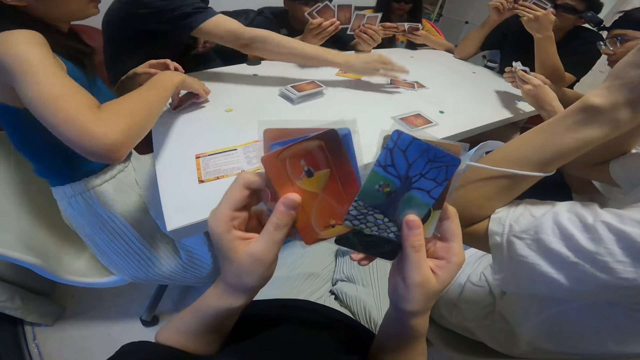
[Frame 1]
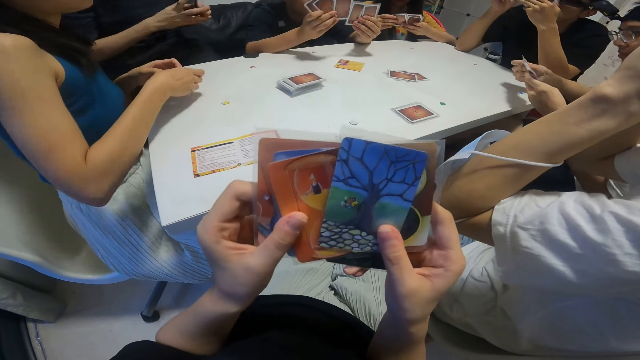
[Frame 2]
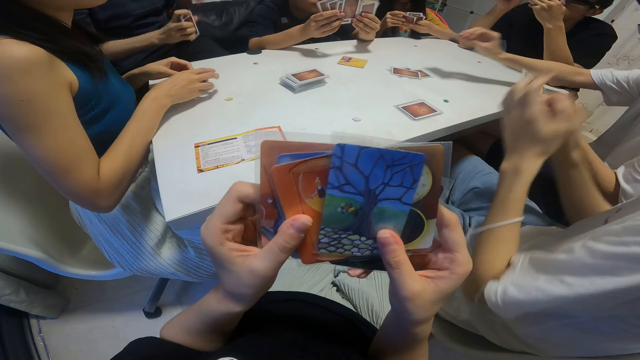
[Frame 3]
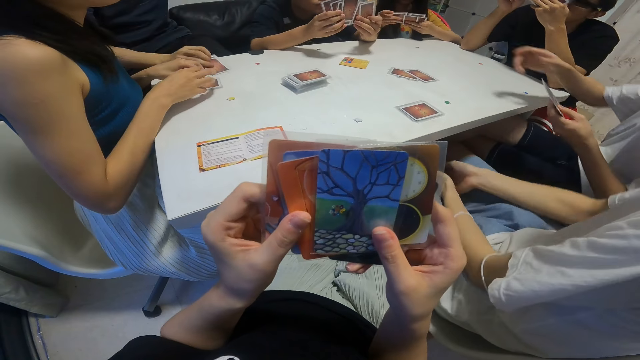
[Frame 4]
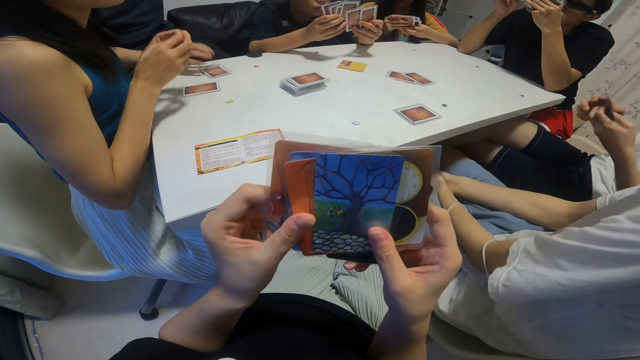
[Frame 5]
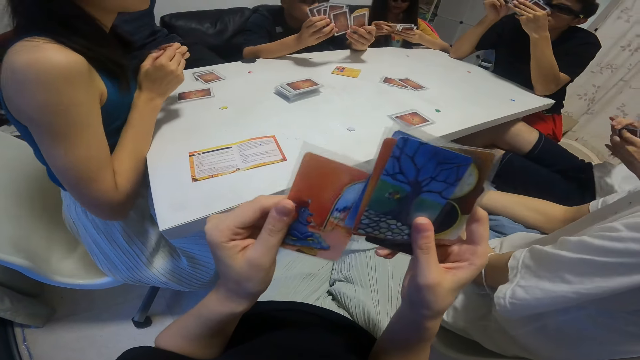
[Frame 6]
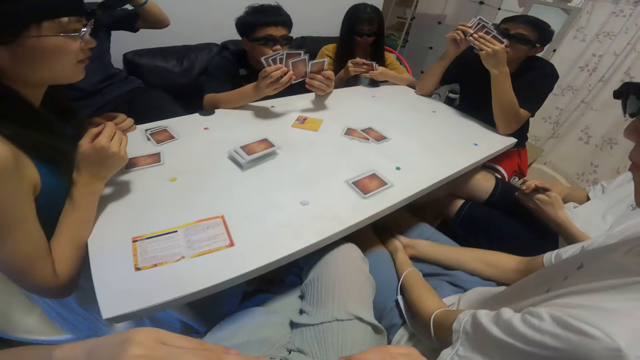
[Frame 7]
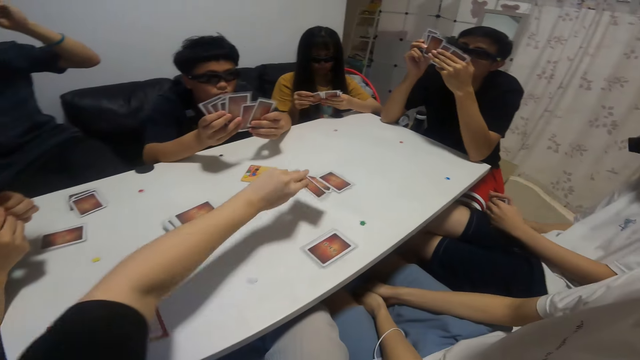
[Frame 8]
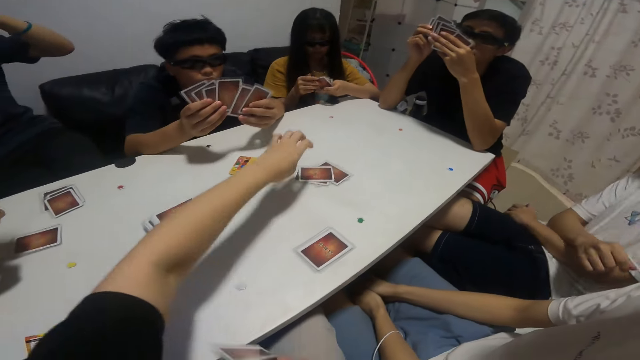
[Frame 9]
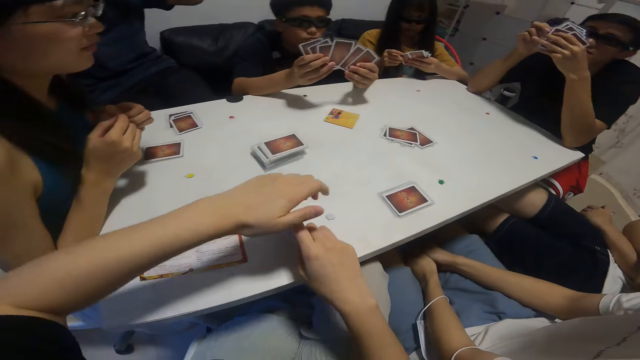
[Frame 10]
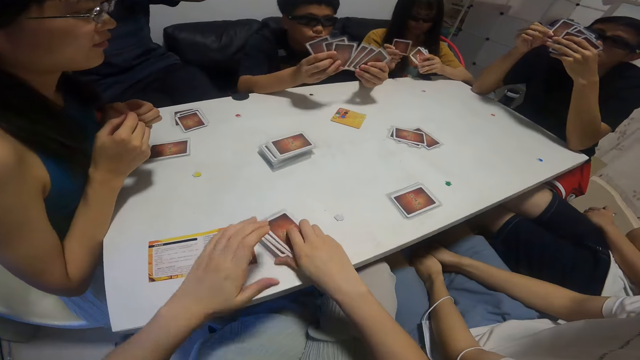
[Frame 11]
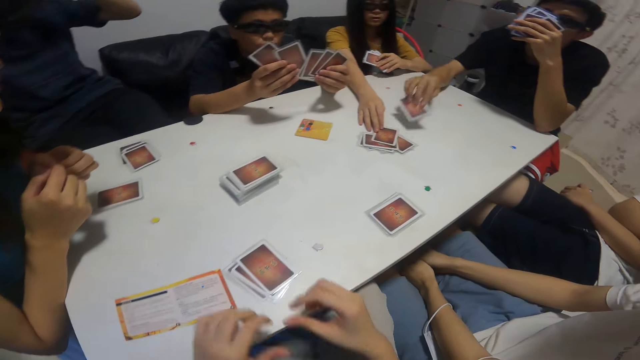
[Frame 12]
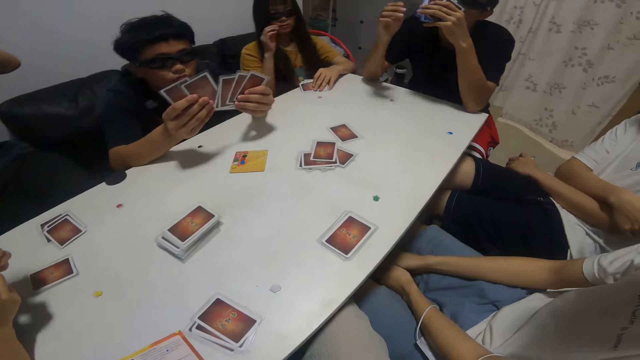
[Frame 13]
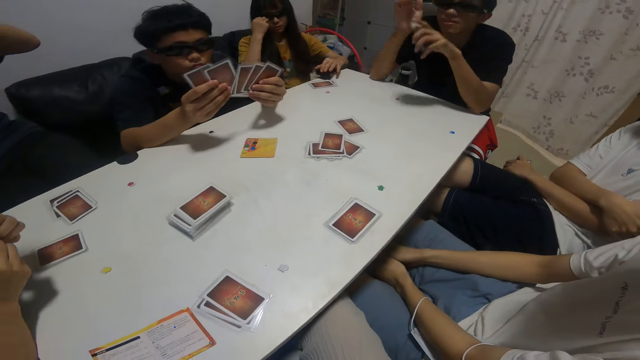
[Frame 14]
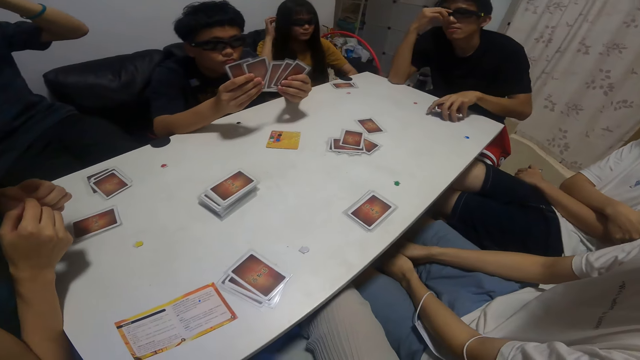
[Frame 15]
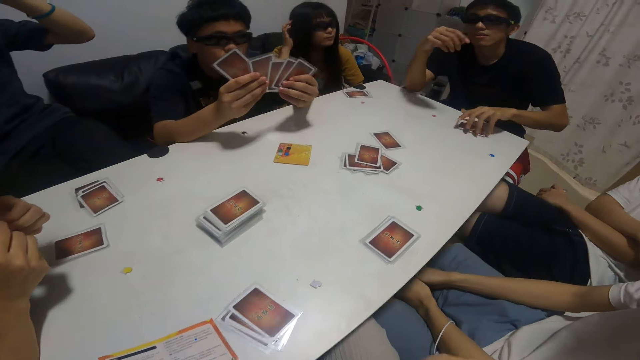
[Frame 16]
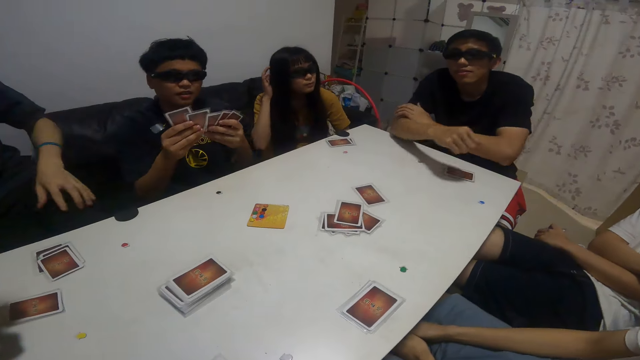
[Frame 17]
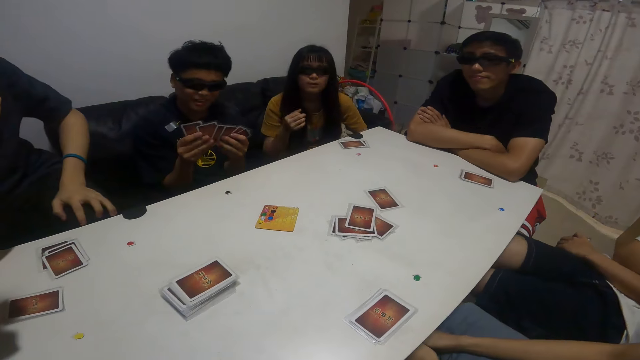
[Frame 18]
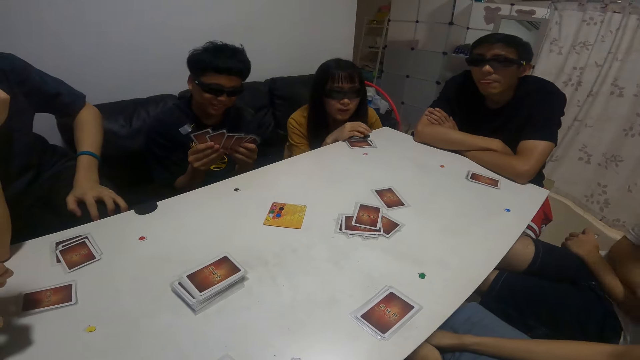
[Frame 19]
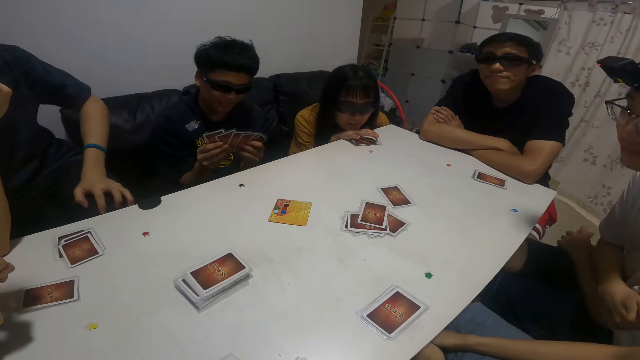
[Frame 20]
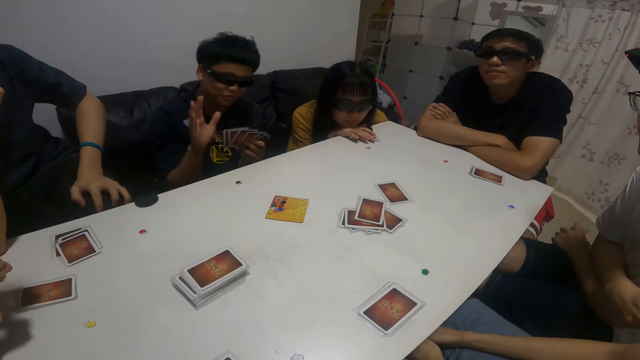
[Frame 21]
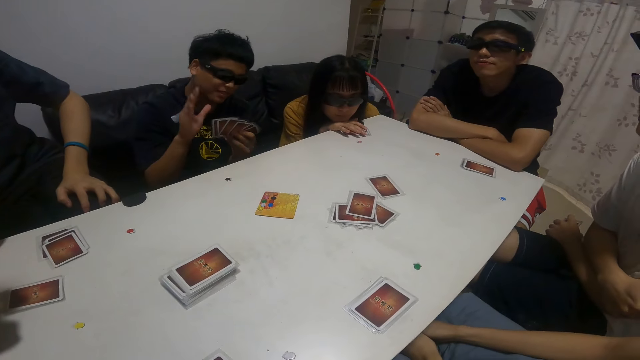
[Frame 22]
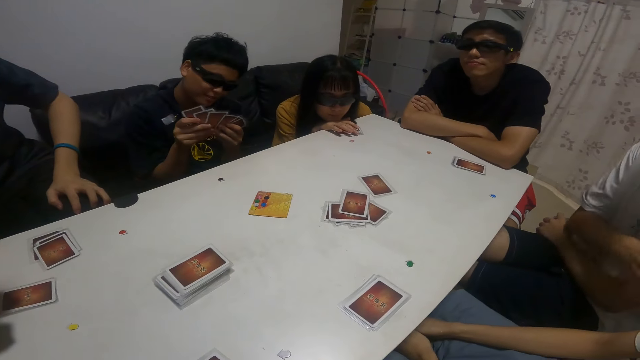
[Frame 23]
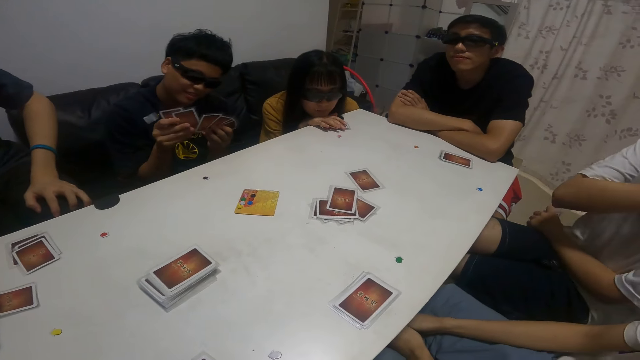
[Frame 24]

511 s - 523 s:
The man adjusts the goggles on his face with both hands. Another man plays another card on the table with his right hand. Another man plays another card on the table with his right hand. The camera wearer plays another card on the table with his right hand. He drops some cards on the table with his right hand. Another man plays another card on the table with his left hand. This man drops some cards on the table with his left hand. A person shuffles his cards.

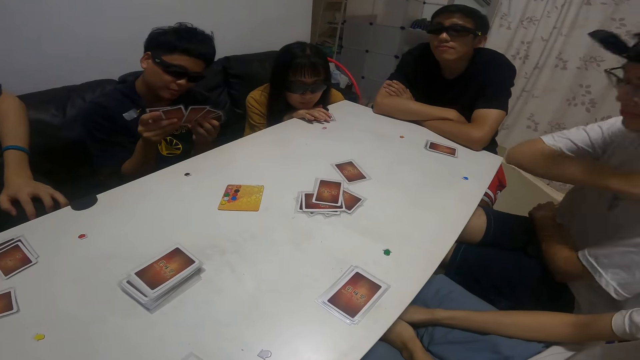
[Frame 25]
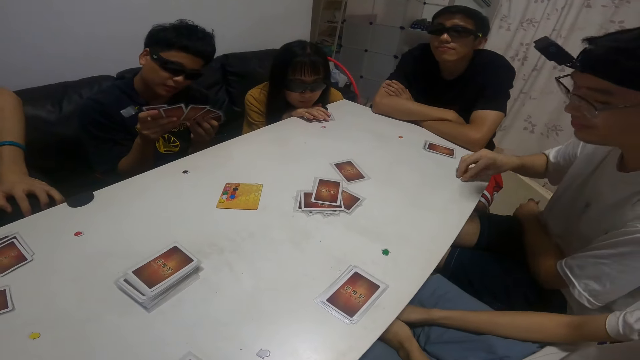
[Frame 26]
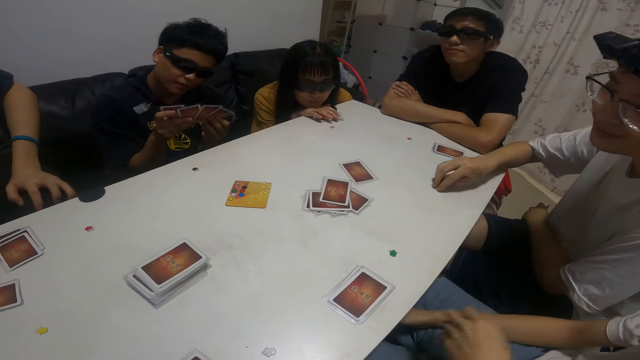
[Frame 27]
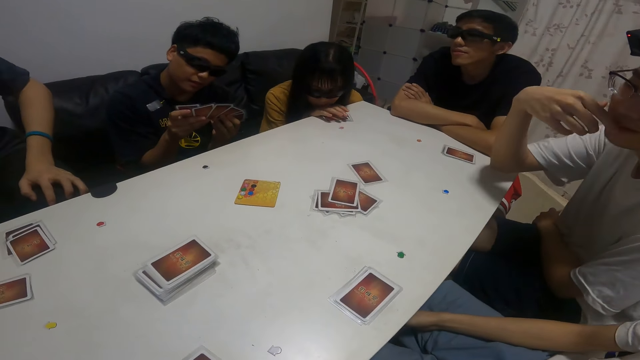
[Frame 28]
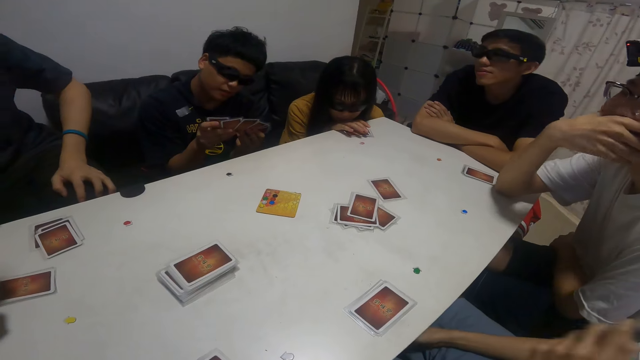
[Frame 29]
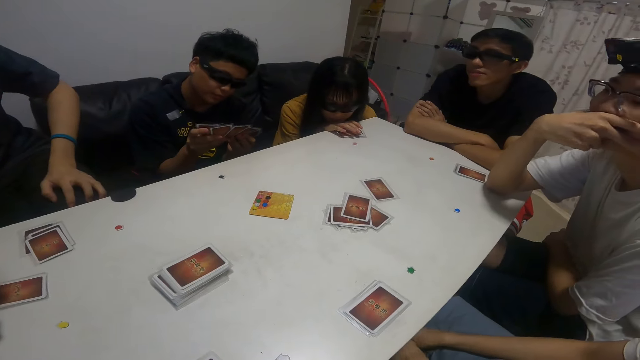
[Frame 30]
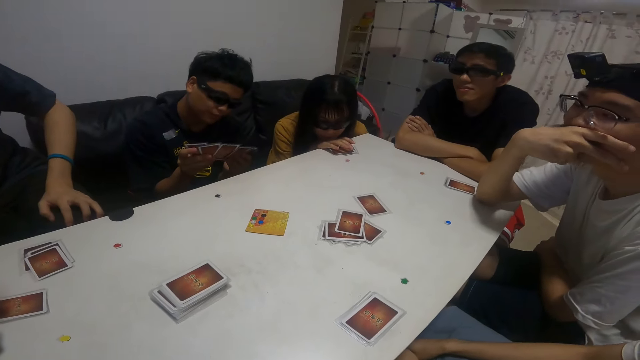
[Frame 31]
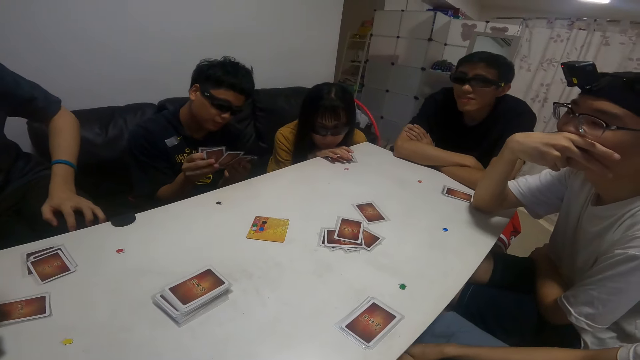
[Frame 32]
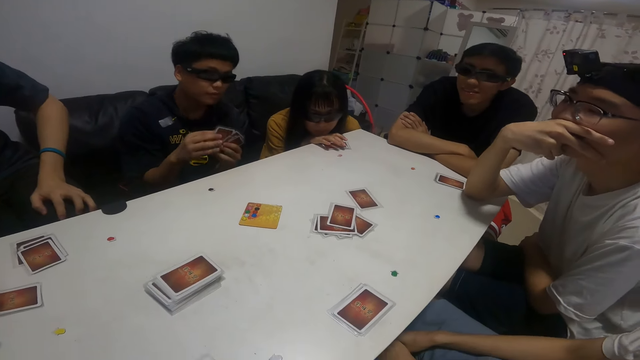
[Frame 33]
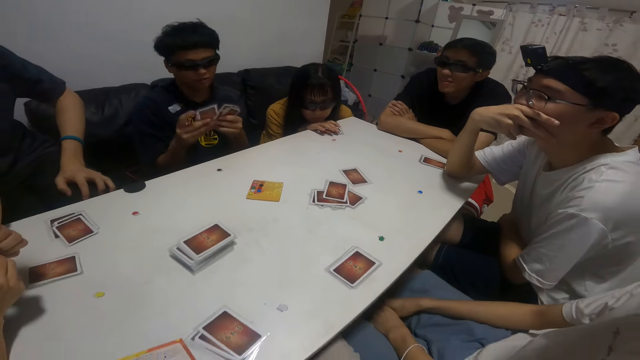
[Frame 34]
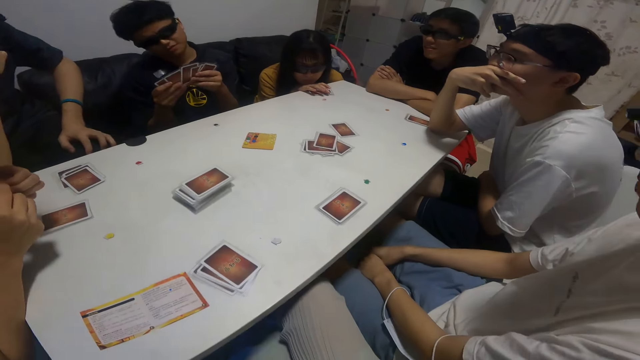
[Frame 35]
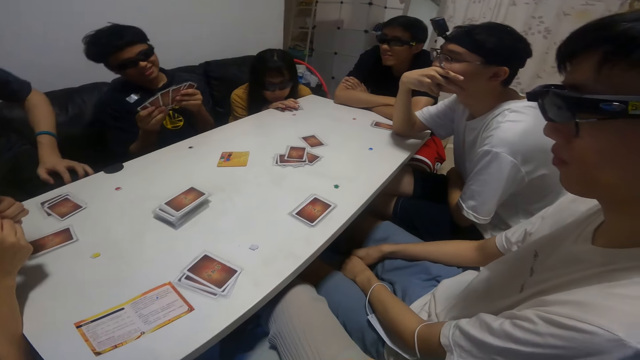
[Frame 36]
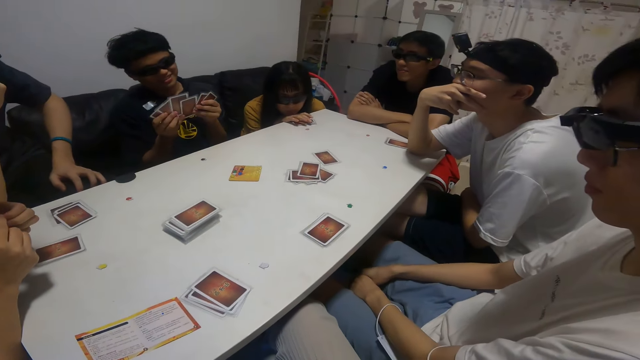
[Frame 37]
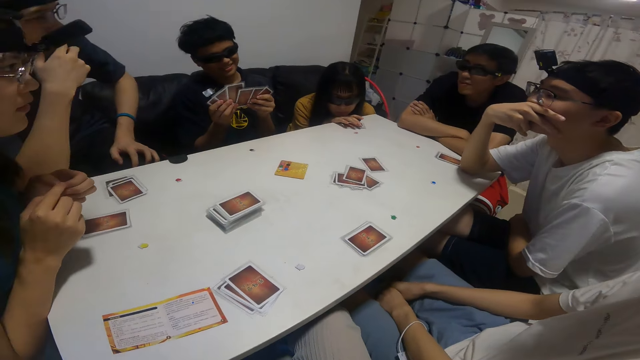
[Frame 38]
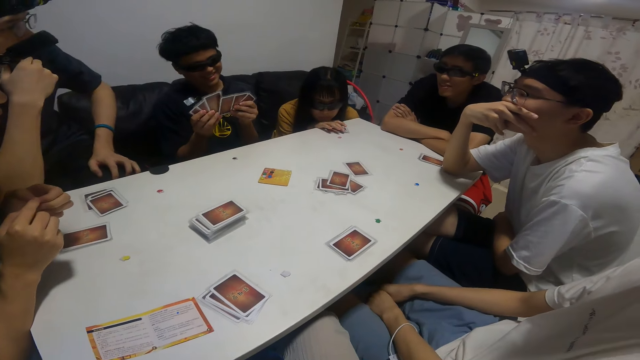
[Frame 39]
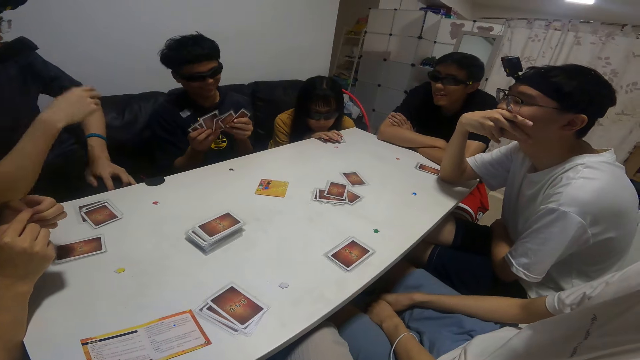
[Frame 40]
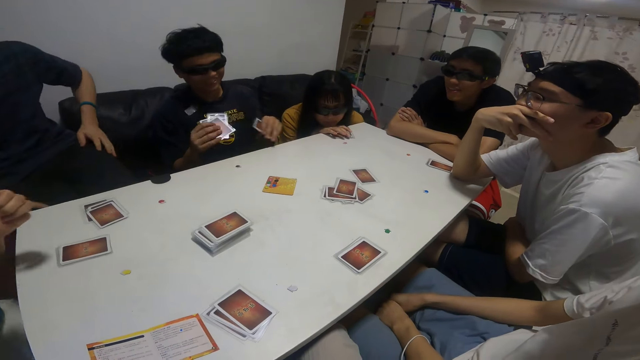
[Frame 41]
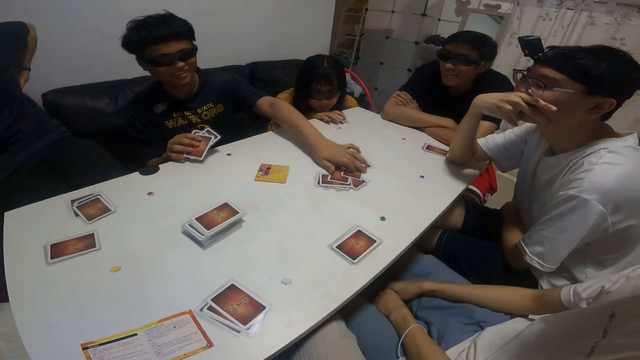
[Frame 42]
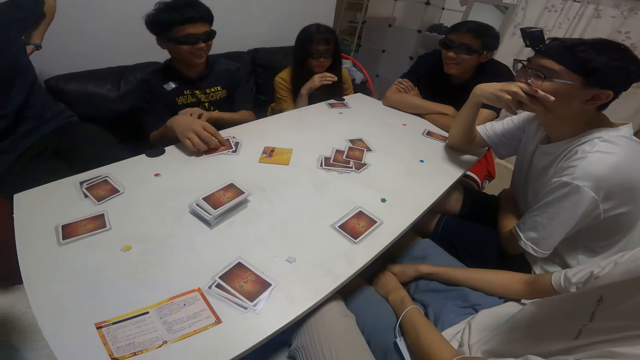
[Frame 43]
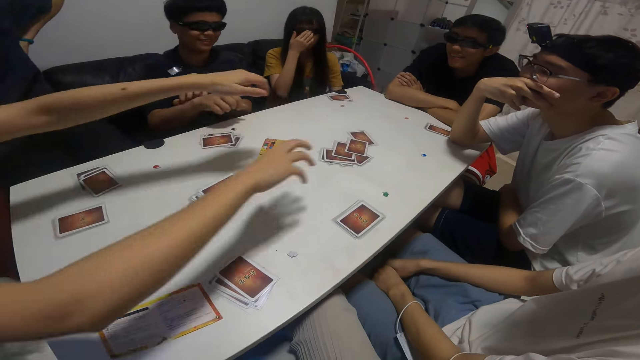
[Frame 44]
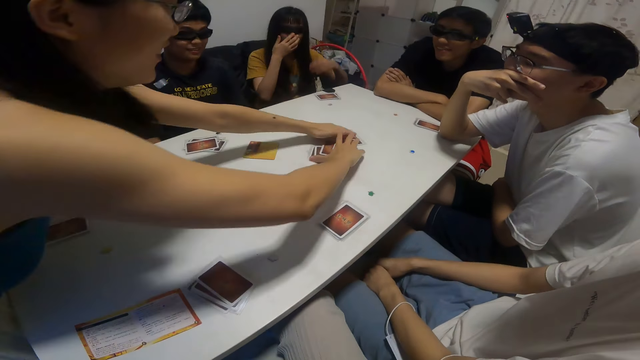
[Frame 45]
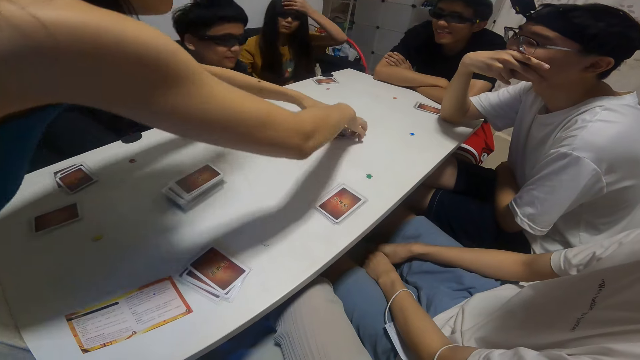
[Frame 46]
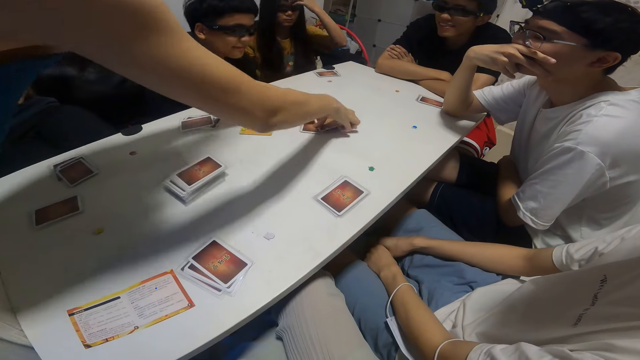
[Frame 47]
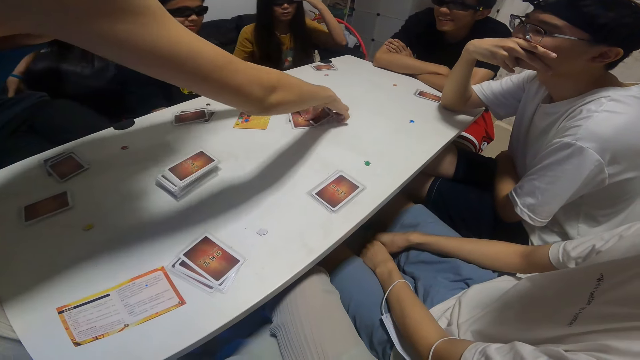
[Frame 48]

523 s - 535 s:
A man pushes something on the table. He adjusts the sticker on the table with his right hand. The camera wearer looks around. A person puts a card on the table. A boy adjusts the card on the table with his right hand. A lady picks up the cards on the table with both hands.
